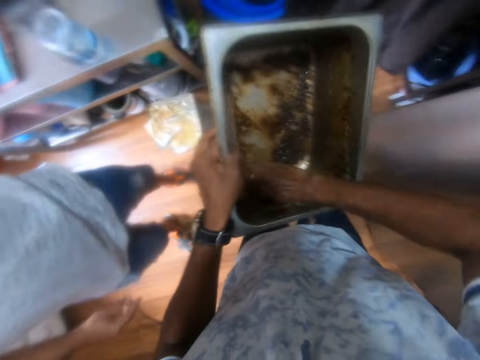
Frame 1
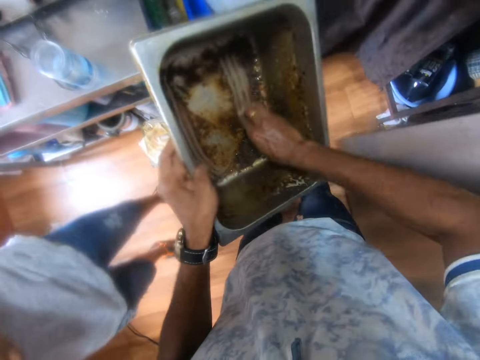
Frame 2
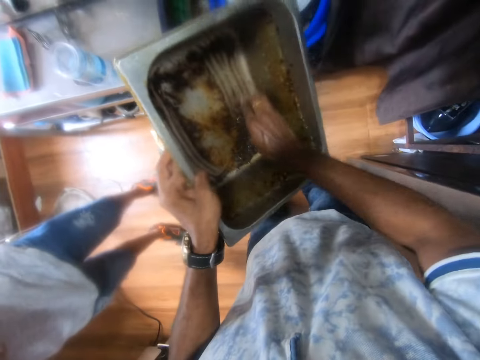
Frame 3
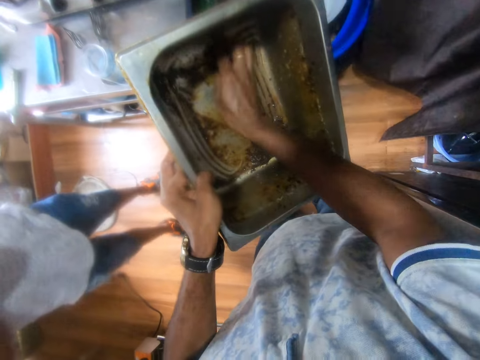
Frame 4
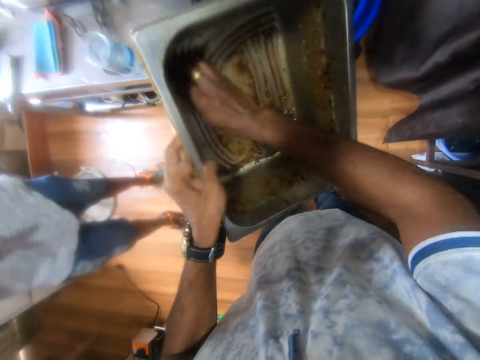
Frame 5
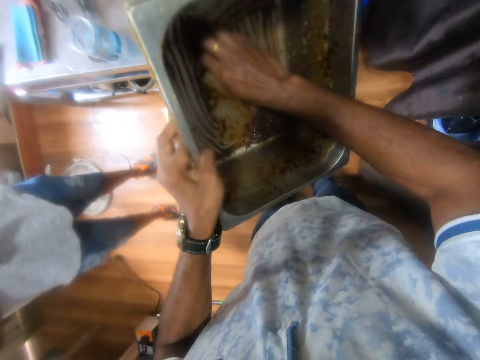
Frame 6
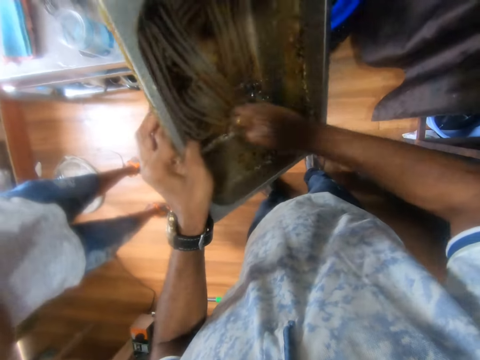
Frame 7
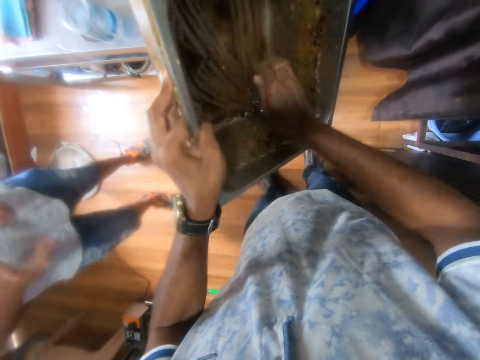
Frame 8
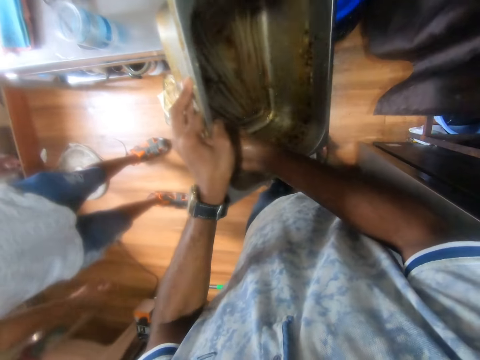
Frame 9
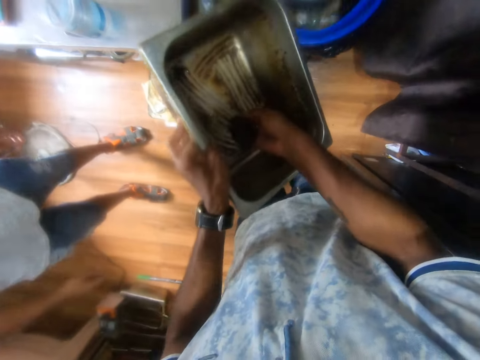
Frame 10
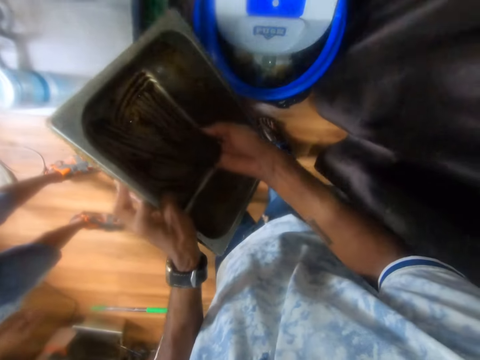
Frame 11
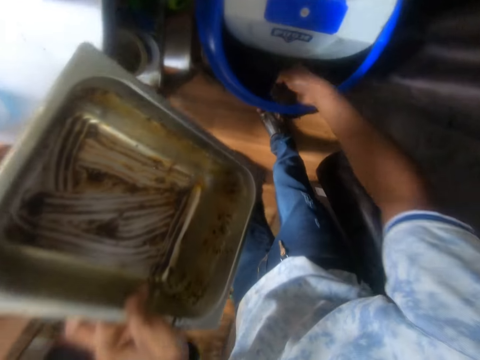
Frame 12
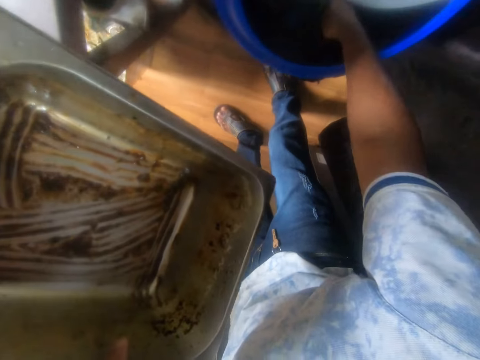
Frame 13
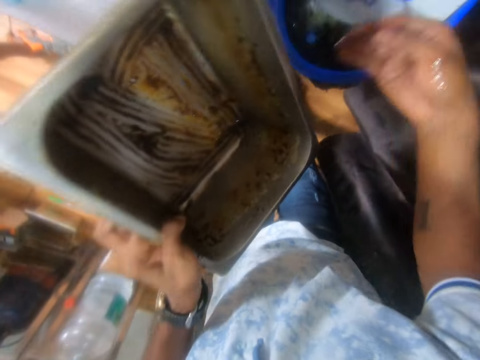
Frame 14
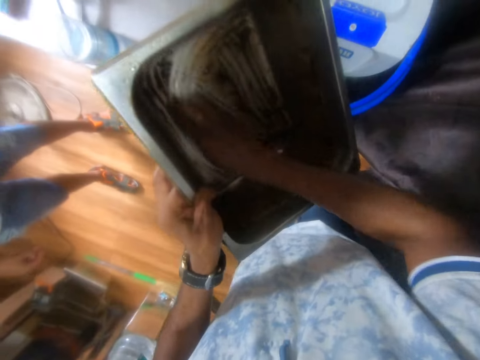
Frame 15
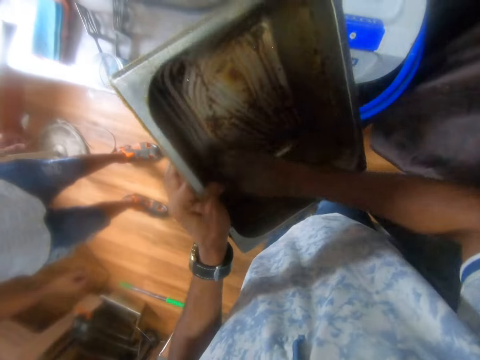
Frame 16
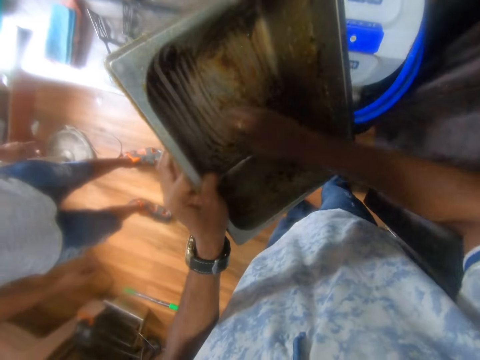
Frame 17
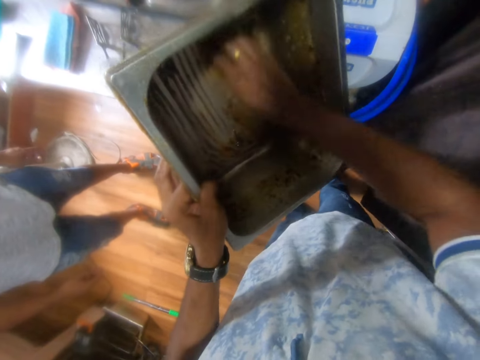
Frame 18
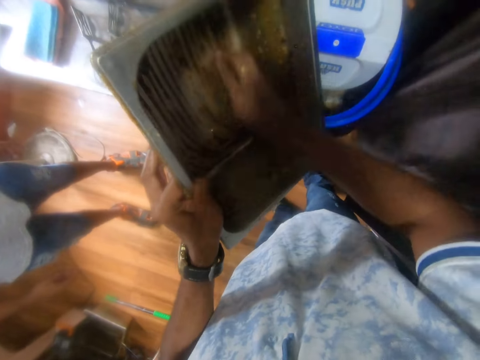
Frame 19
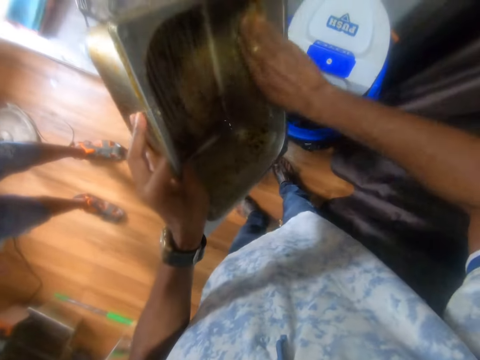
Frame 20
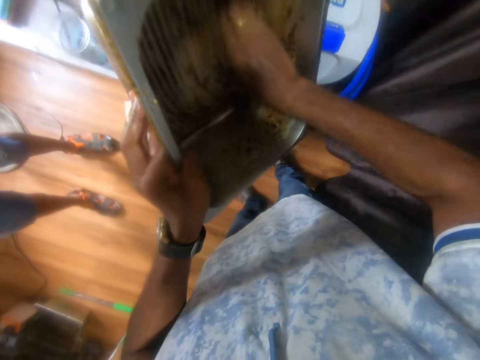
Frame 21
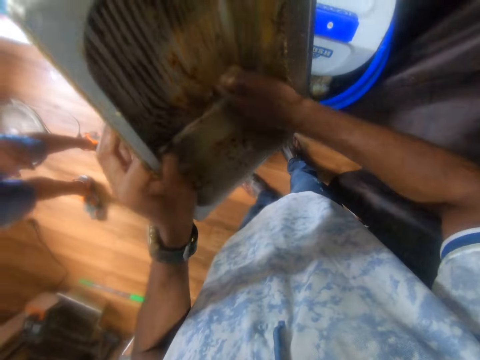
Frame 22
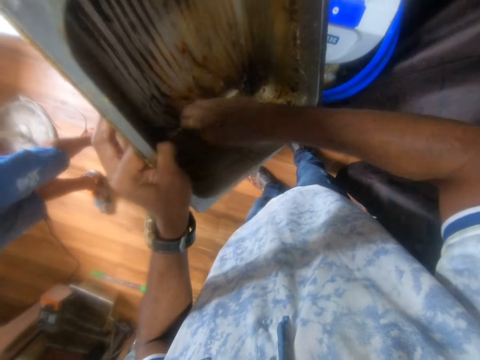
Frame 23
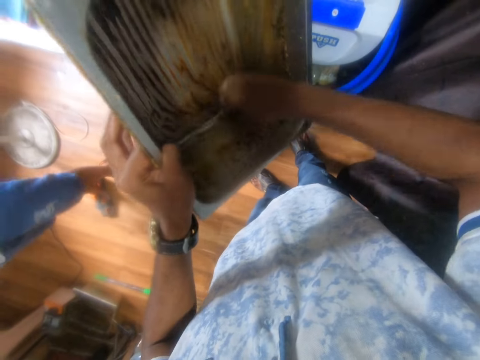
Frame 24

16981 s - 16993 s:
The camera wearer scrapes the pan with his right hand. He puts the scraps into a waste bin with his right hand. He scrapes the pan with his right hand.

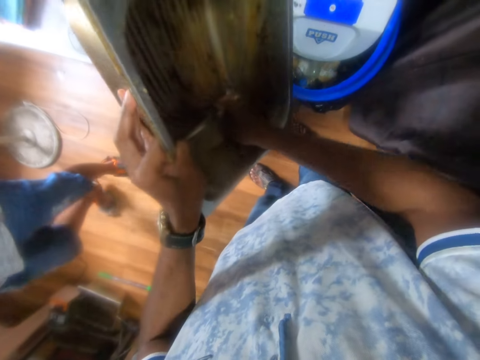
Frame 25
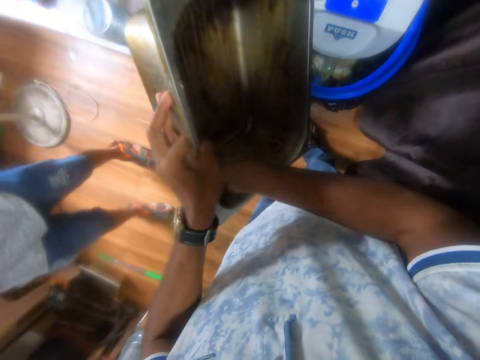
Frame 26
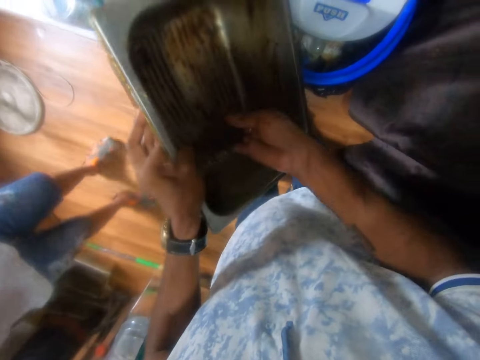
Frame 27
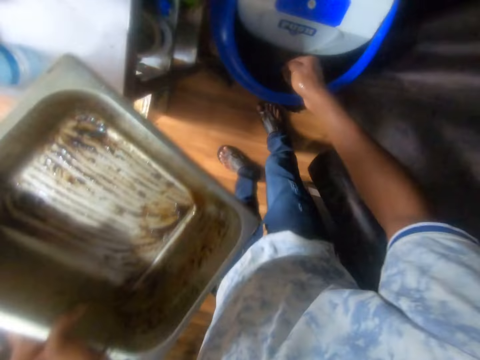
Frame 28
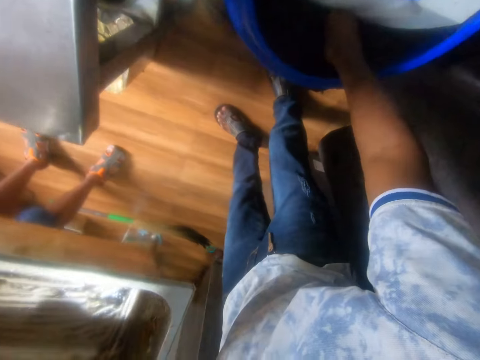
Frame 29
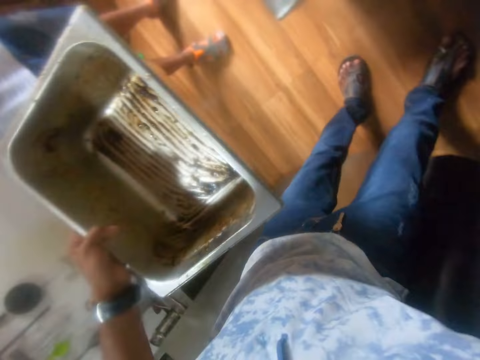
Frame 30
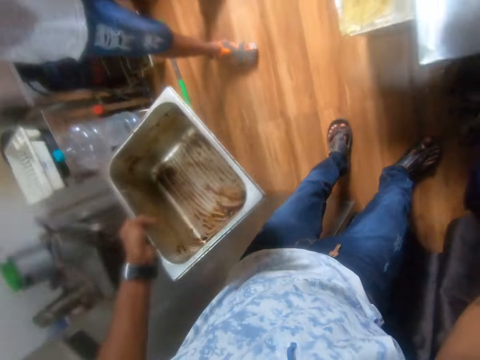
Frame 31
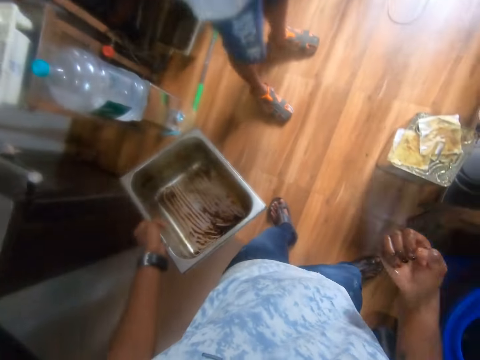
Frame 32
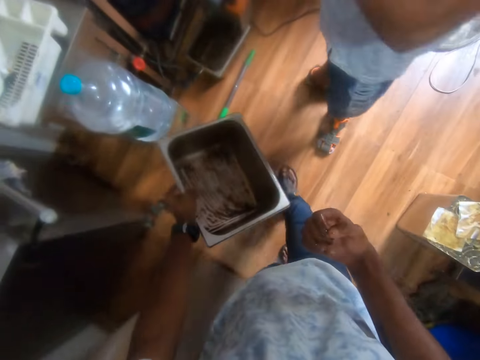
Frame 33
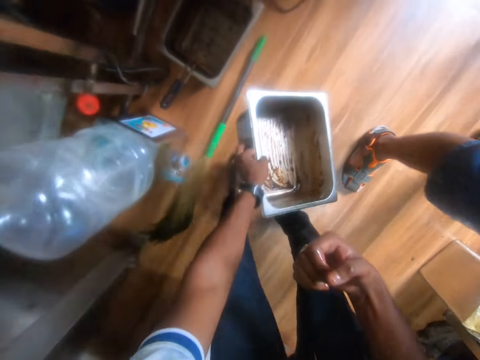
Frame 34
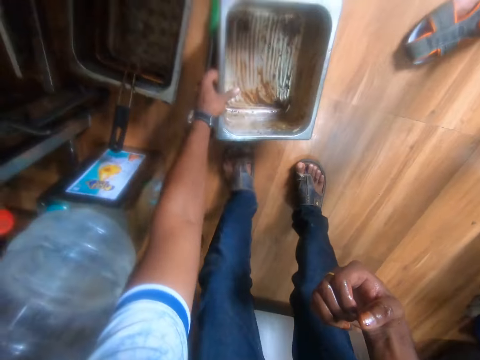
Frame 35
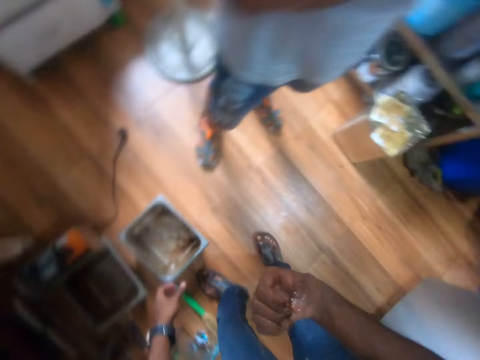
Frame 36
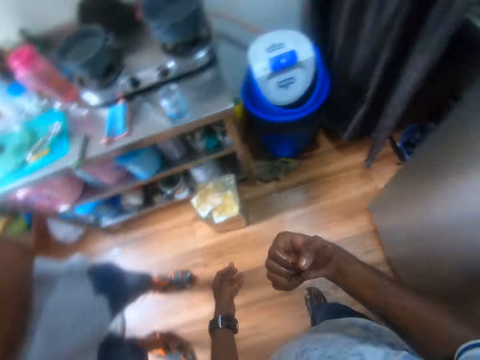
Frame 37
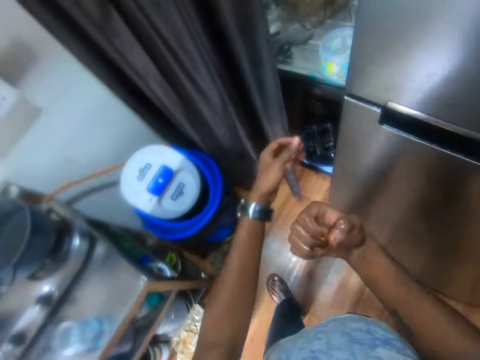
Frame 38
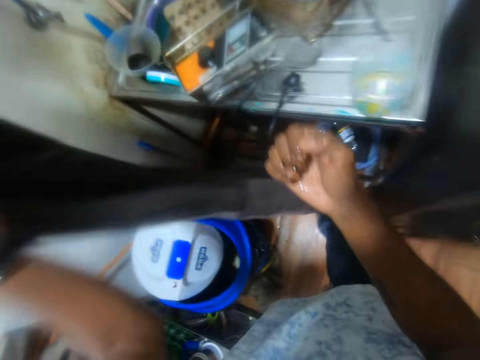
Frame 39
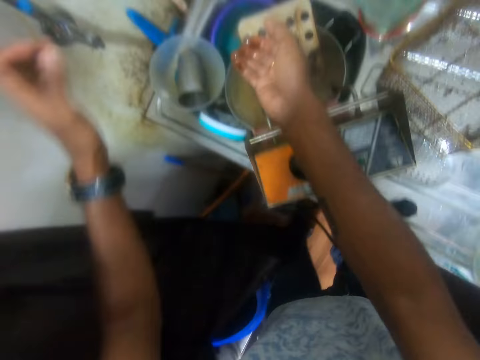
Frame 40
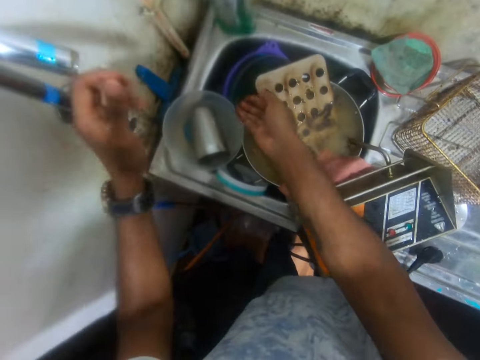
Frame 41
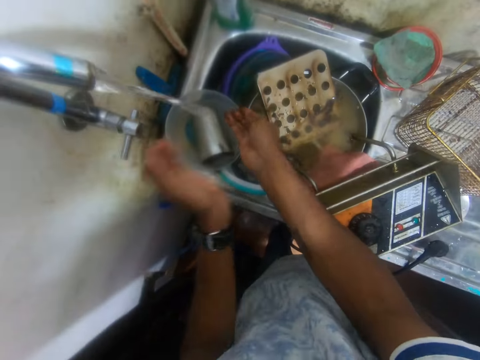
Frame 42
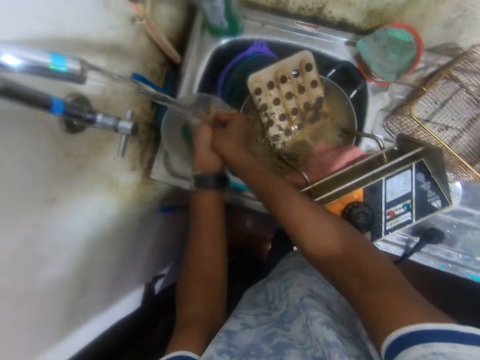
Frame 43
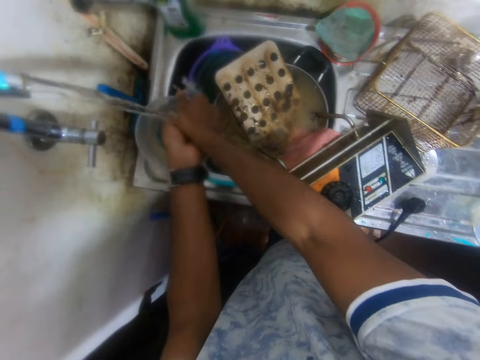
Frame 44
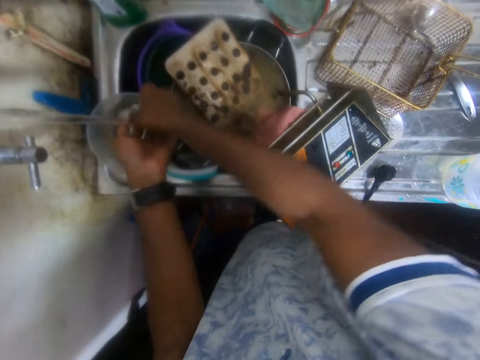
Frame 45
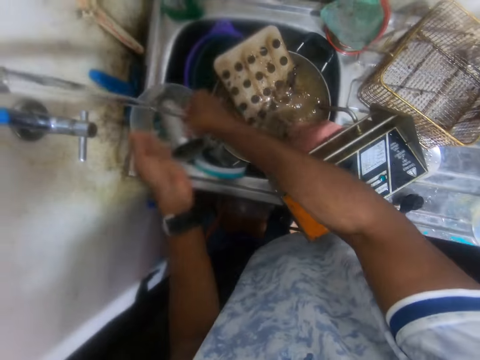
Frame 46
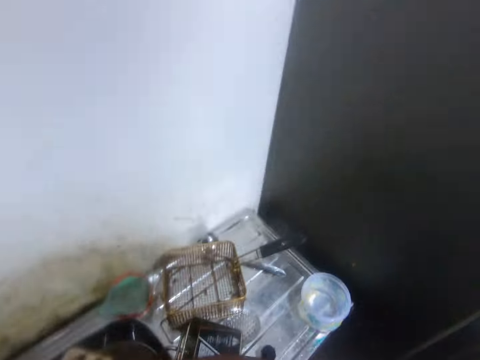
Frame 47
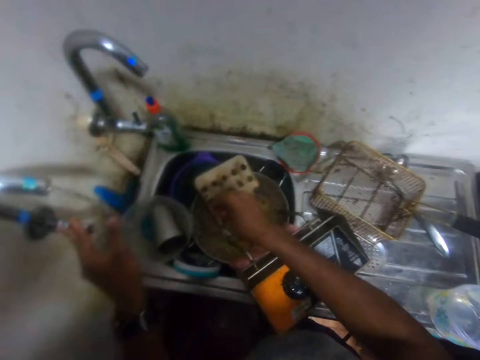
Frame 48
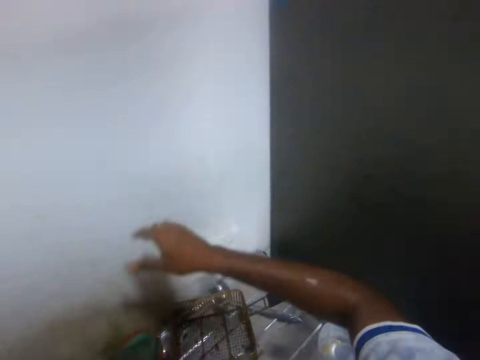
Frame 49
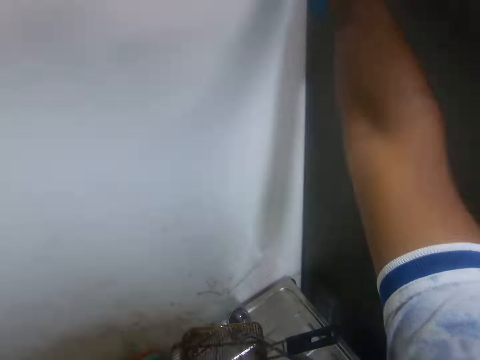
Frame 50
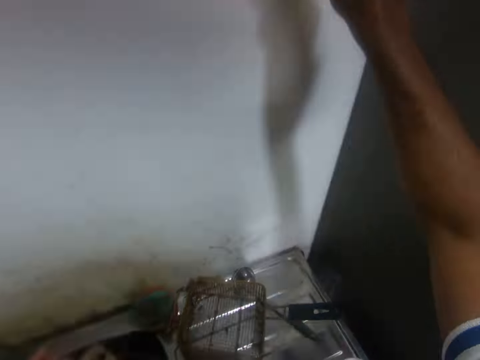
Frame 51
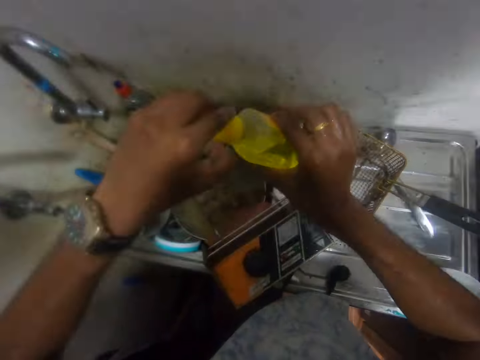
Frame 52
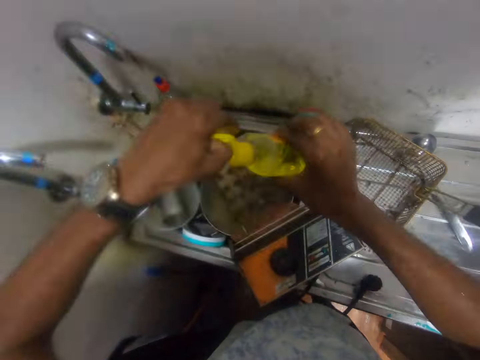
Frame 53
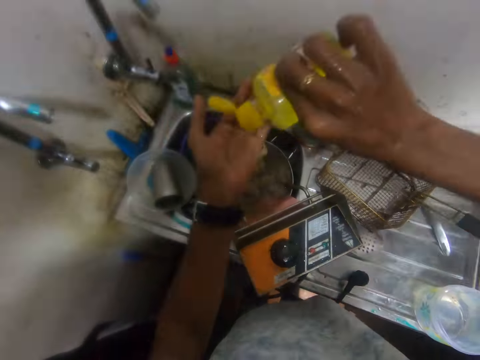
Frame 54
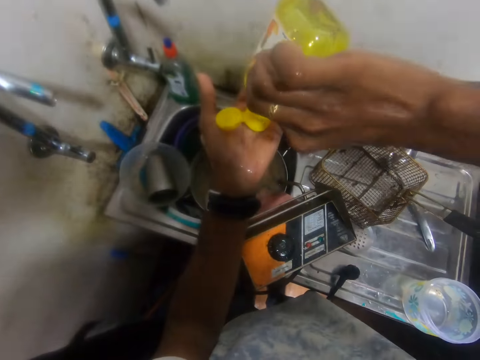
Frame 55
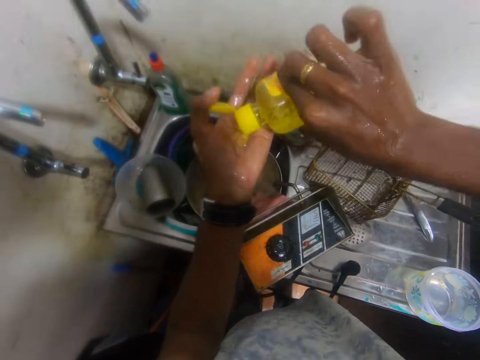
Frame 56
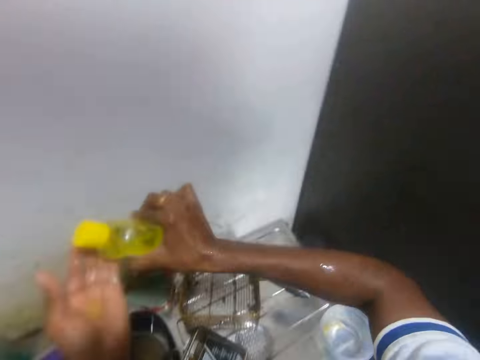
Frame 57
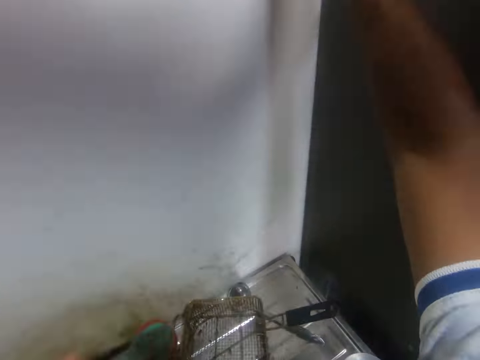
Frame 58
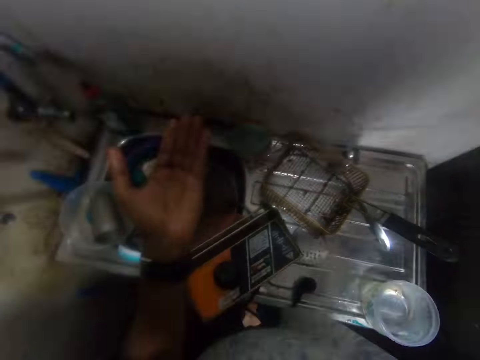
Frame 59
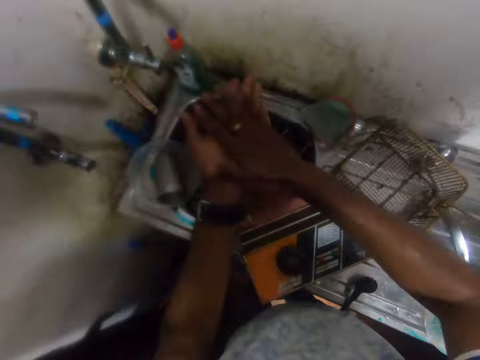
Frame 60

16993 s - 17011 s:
The camera wearer puts the scraps into the waste bin with his right hand. He talks to the man. He drops the pan on the floor with his left hand. He pushes the curtain with his left hand. He walks around the kitchen. He turns on the tap with his left hand. He rinses both hands under the tap. He looks around. He picks a bottle of soap from a shelf with his right hand. He opens the lid of the bottle of soap with his left hand. He pours the soap onto his left hand from the bottle of soap in his right hand. He closes the lid of the bottle of soap with his left hand. He drops the bottle of soap on the shelf with his right hand.
